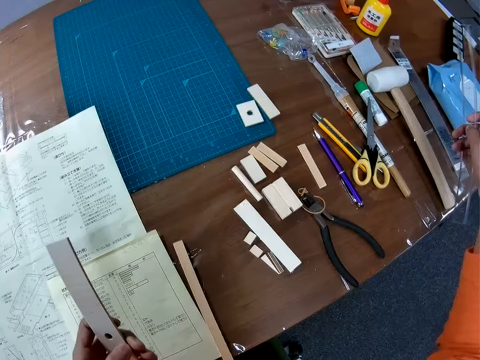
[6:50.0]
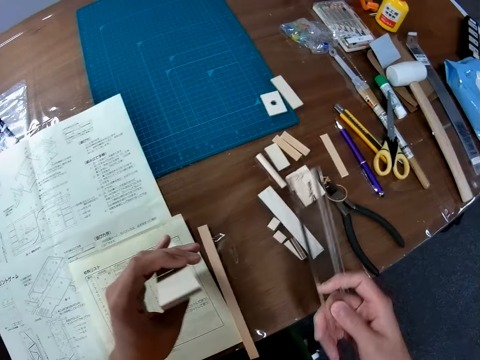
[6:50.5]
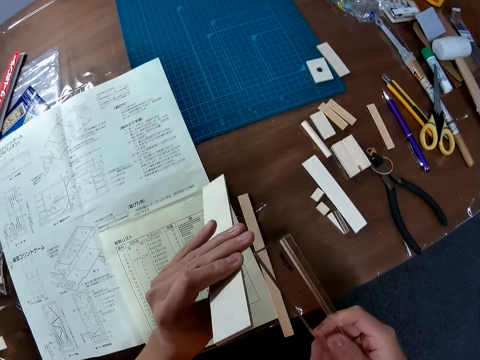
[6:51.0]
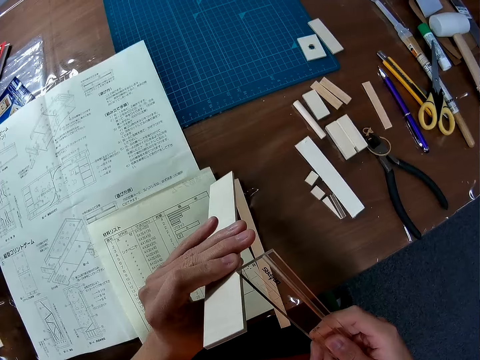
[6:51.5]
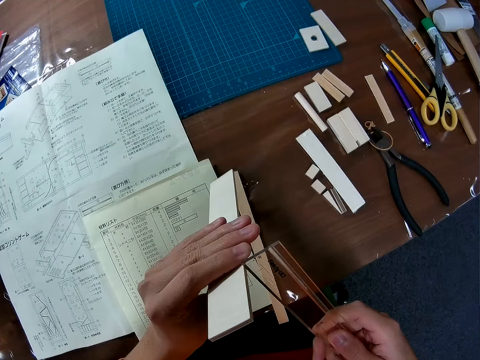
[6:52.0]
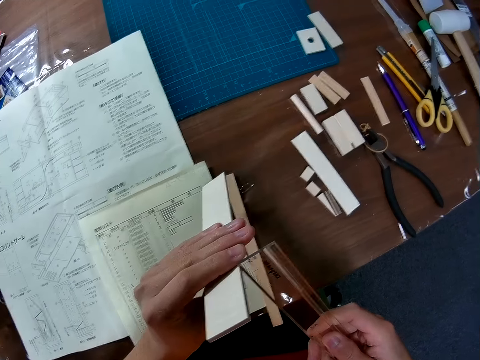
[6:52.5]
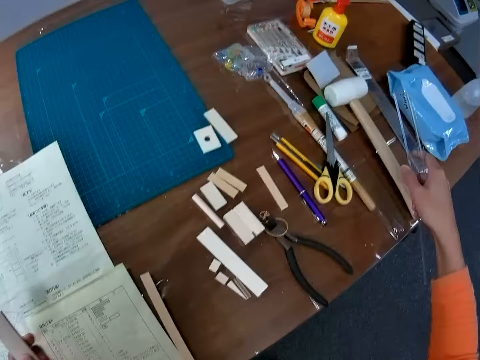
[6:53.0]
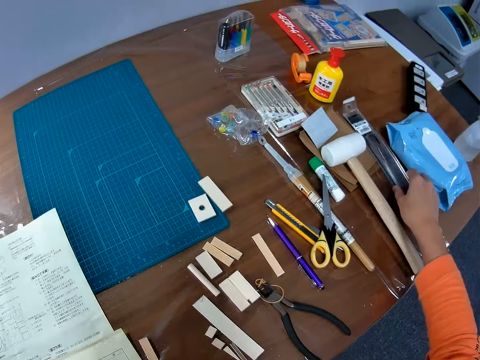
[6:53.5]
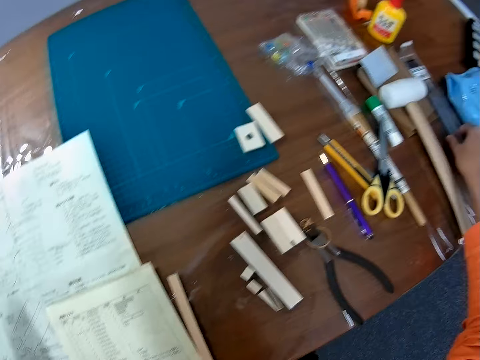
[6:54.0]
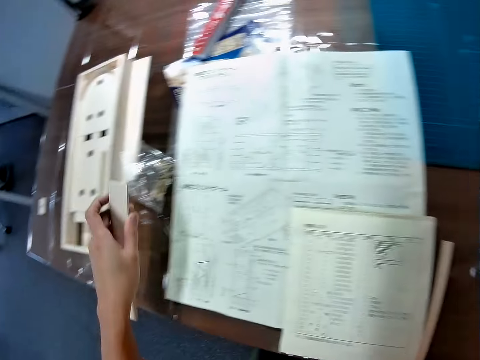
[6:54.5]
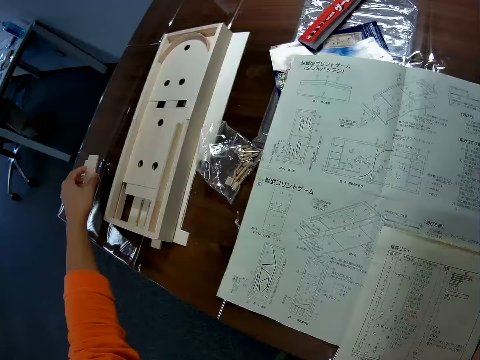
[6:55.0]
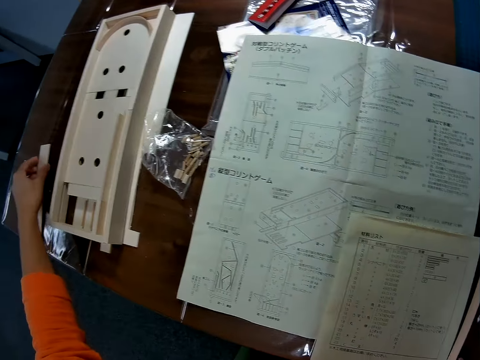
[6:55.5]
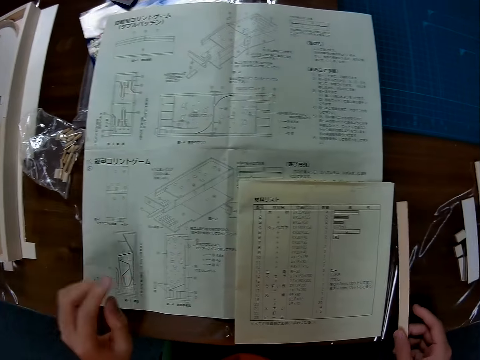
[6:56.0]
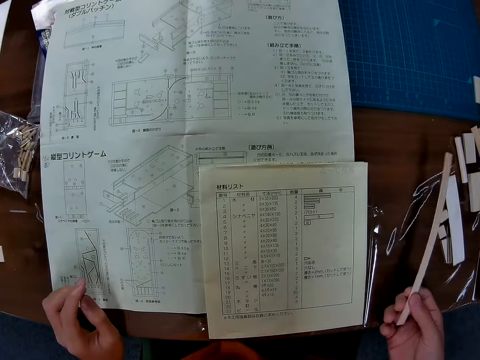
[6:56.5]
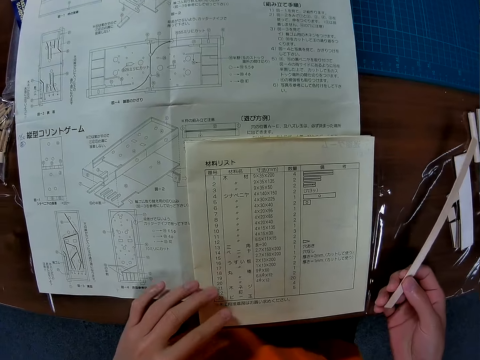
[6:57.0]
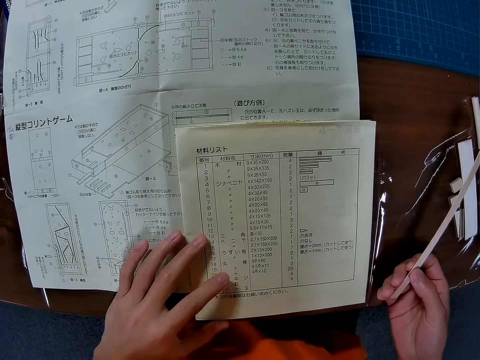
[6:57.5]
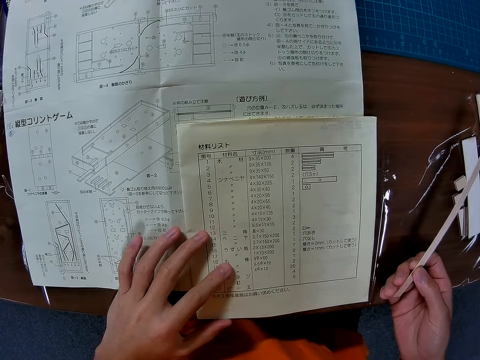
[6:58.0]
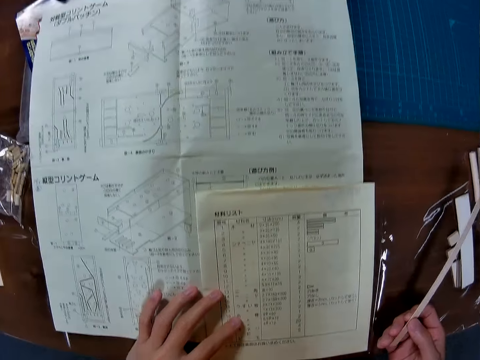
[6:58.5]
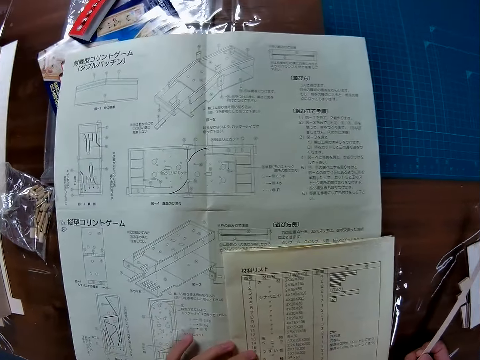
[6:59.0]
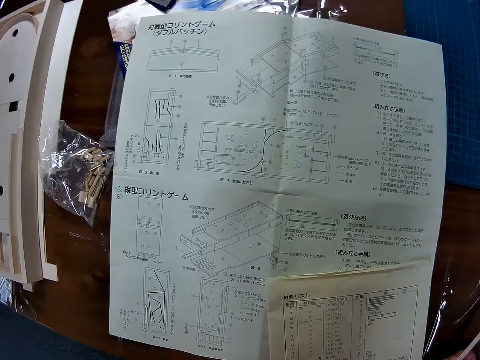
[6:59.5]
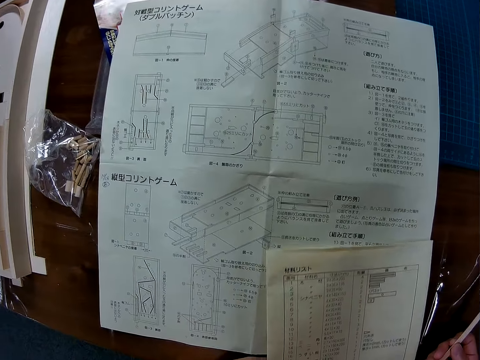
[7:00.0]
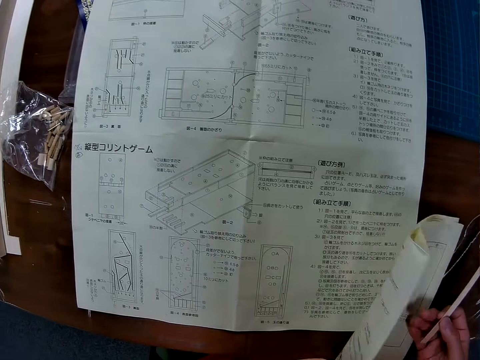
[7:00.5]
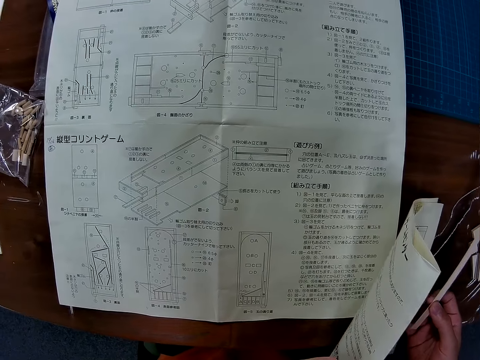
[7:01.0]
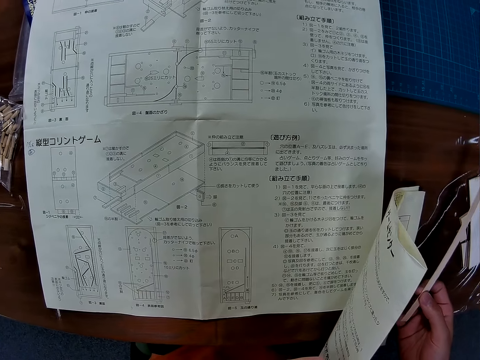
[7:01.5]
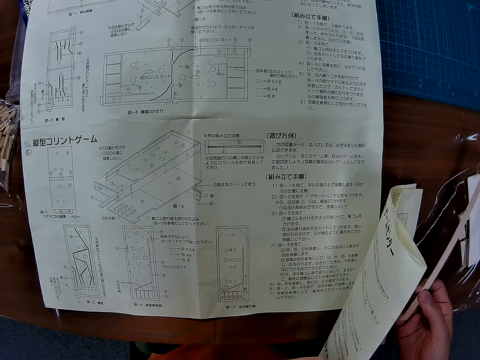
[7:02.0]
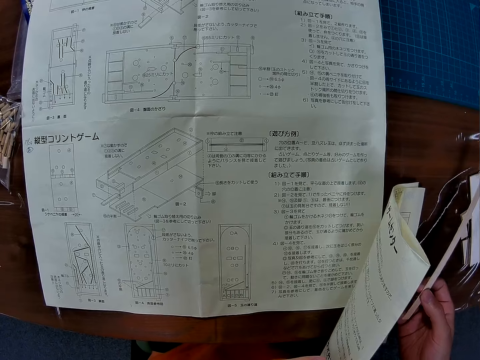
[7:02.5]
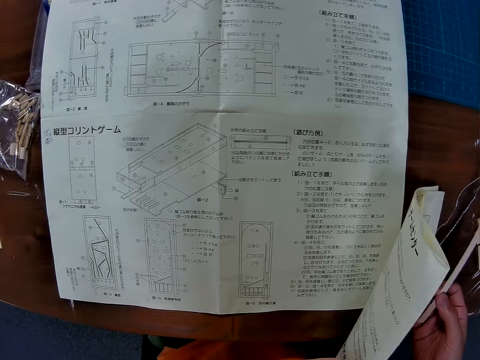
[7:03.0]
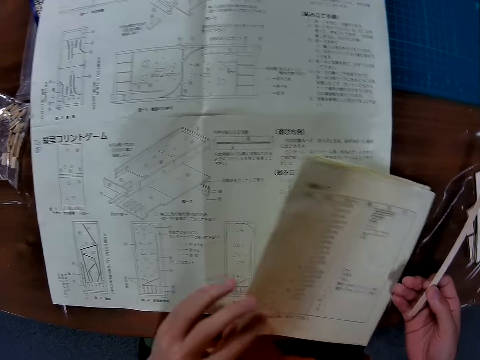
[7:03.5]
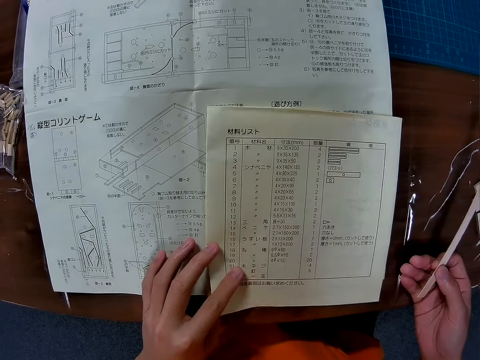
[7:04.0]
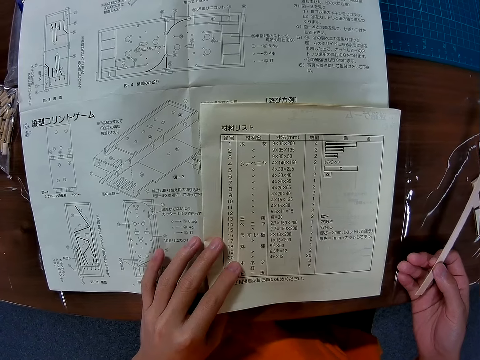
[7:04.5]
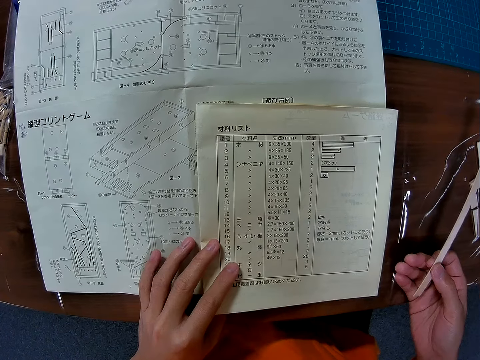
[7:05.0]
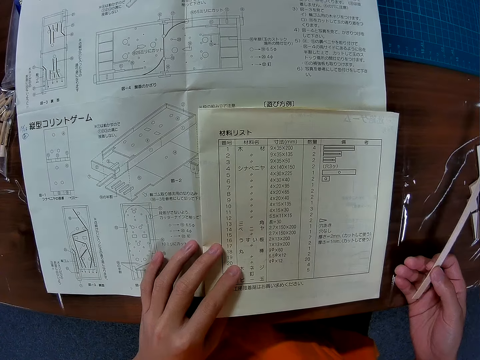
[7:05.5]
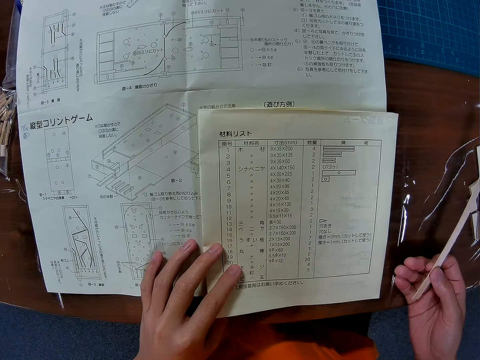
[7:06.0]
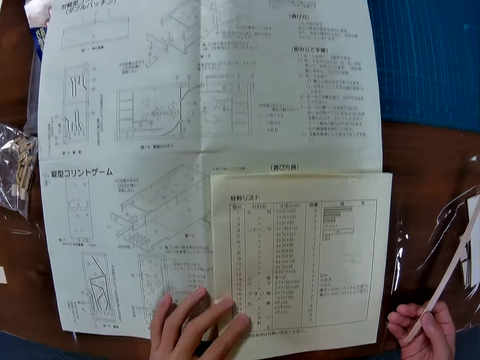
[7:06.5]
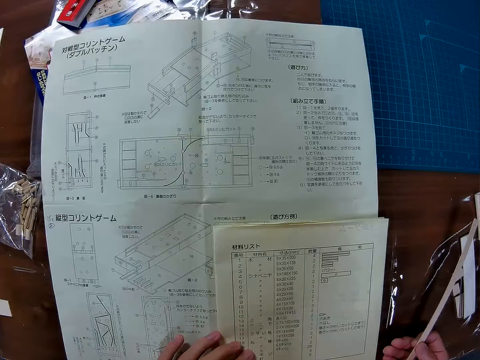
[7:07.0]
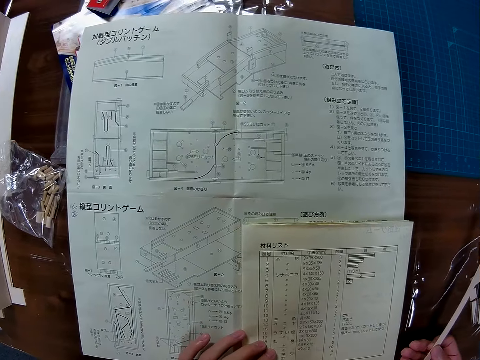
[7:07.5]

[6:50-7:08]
The camera wearer picks up the ruler from the table with his right hand. He measures the piece of wood with the ruler in his right hand. He drops the ruler in his right hand on the table. He drops the piece of wood in his left hand on the table. He picks up the piece of wood from the table with his right hand. He looks at the ruler. He stares at the paper on the table. He raises the manual paper on the table with his left hand. He stares at the blueprint paper on the table. He looks at the manual paper. He places the paper down on the blueprint paper on the table. He stares at the paper on the table.

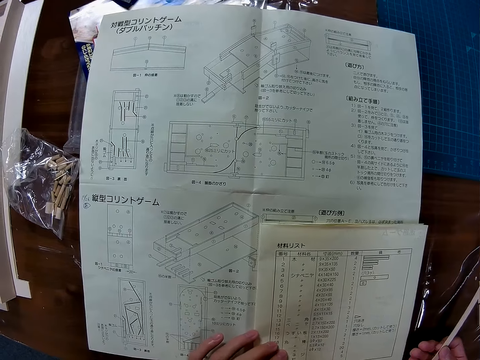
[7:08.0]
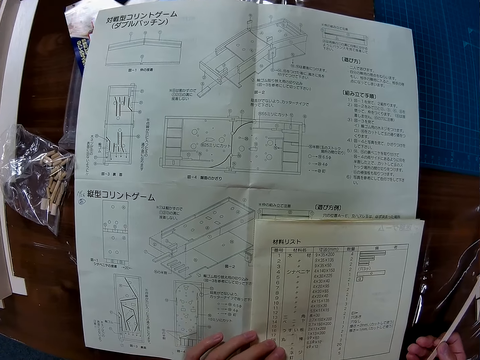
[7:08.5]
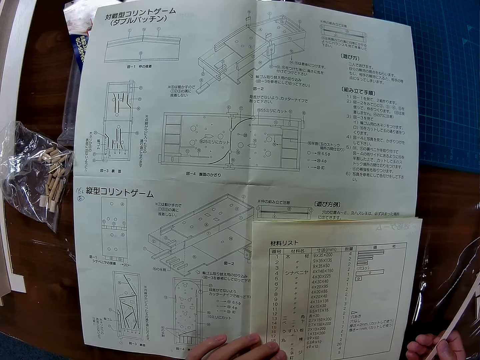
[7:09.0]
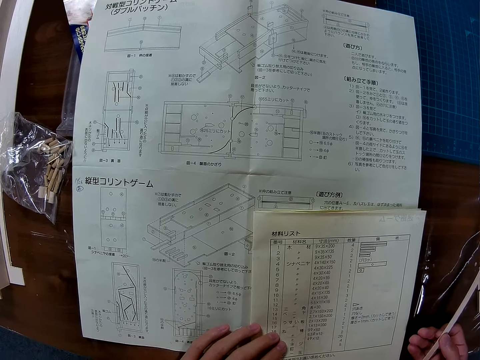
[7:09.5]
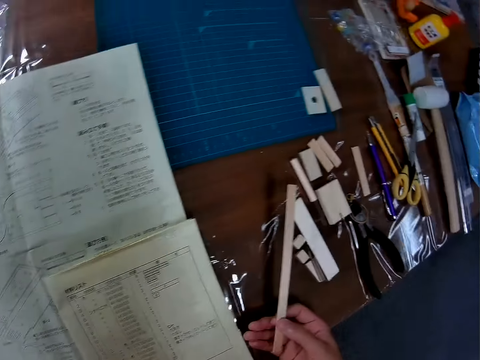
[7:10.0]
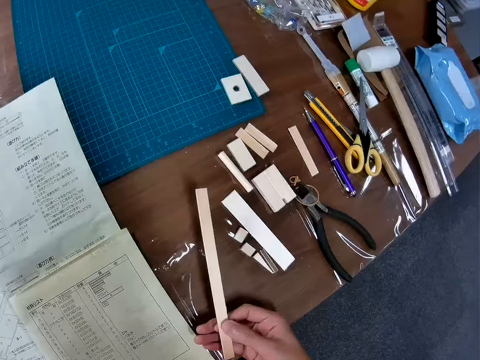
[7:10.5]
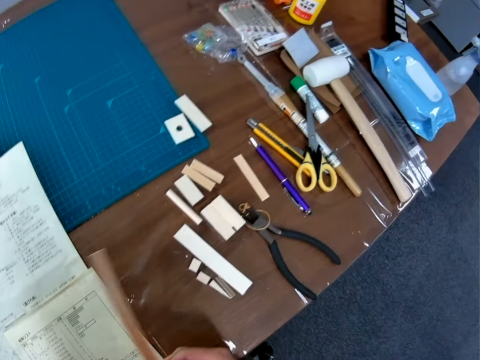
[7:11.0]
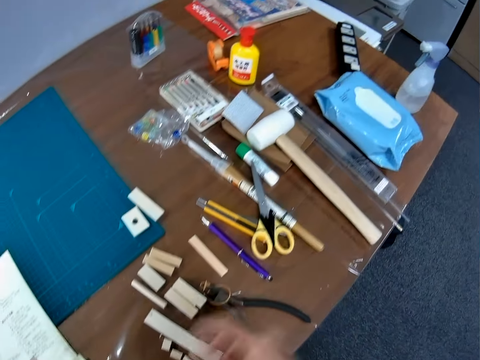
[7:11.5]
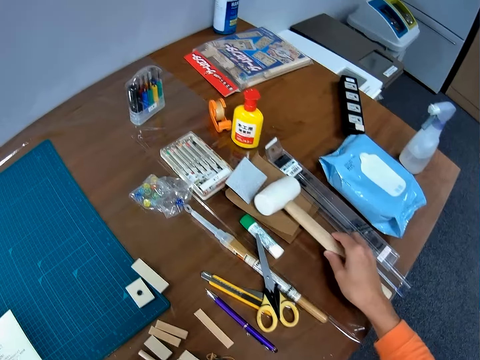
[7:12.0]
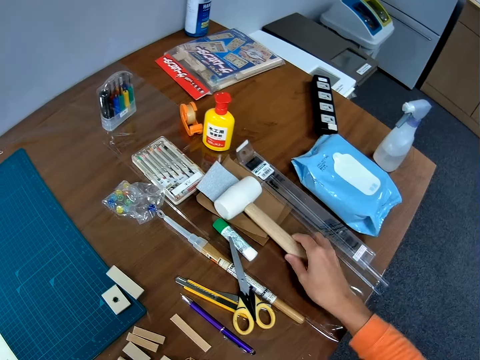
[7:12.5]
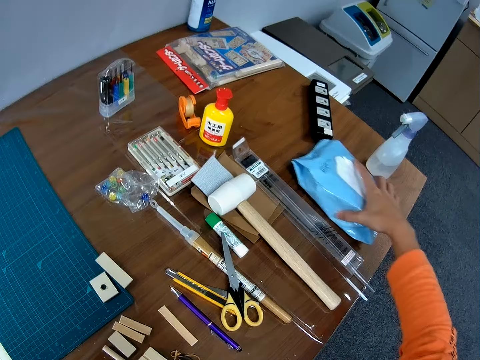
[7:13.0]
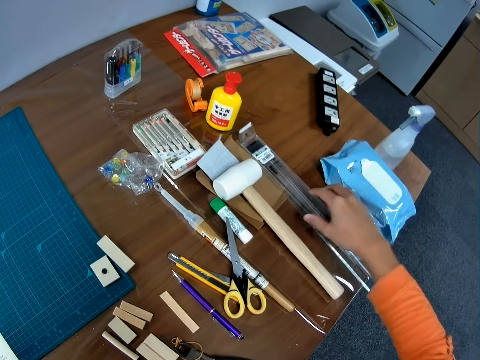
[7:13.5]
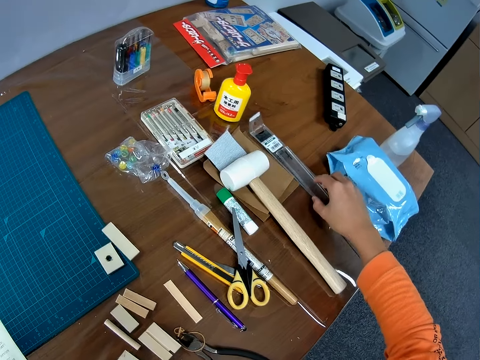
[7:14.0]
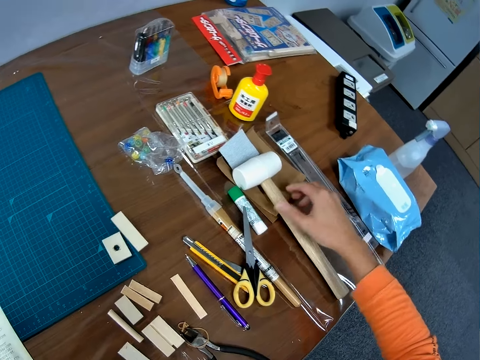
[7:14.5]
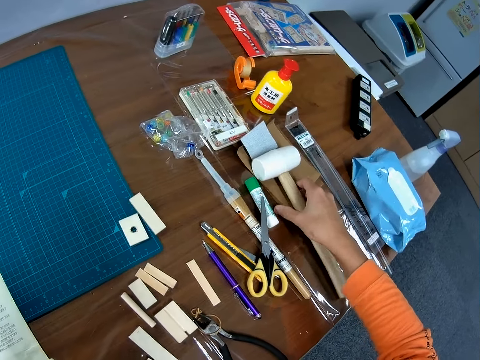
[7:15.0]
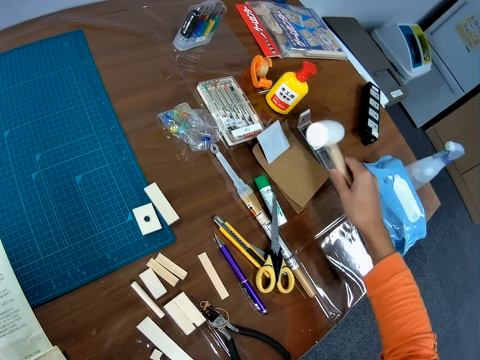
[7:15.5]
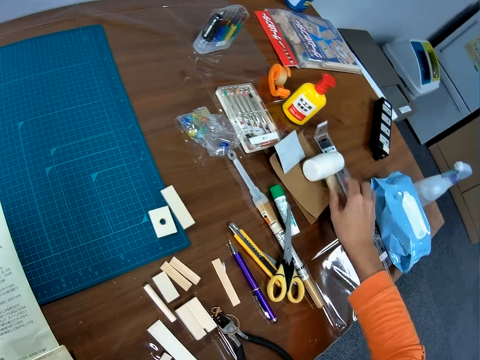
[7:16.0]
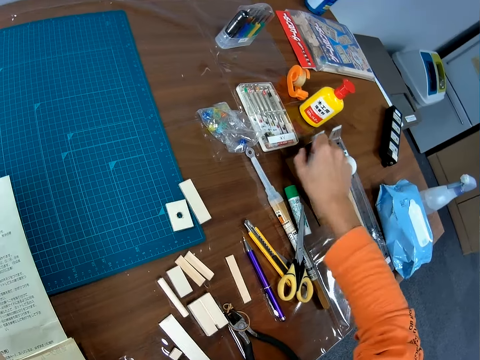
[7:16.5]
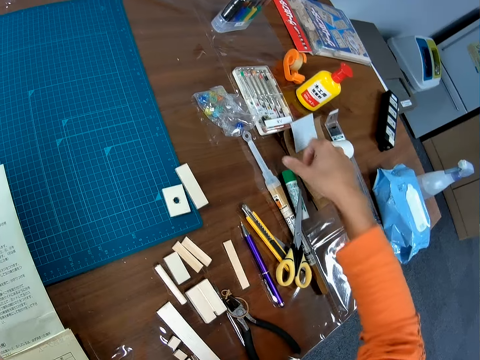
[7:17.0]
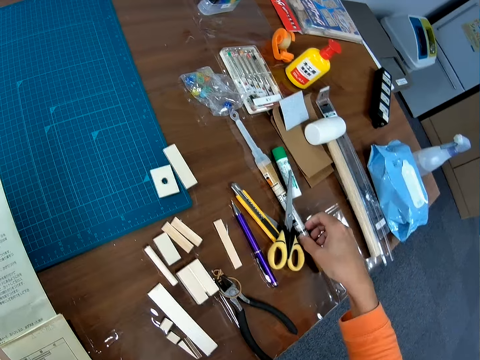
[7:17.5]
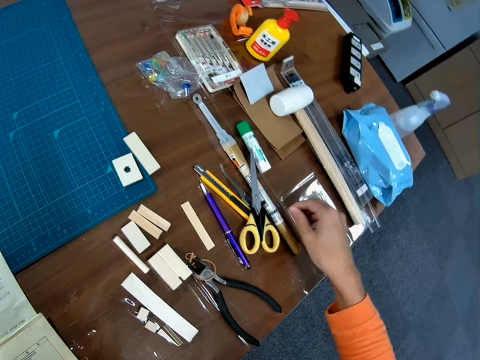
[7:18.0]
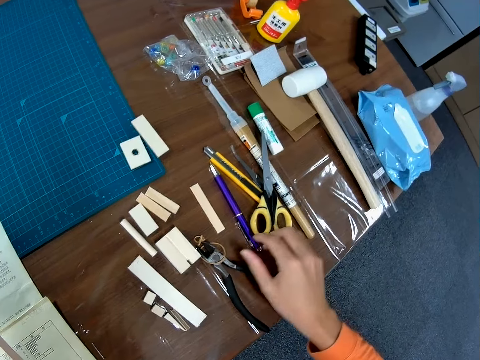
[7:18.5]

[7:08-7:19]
The camera wearer moves the mallet hammer on the table with his right hand. He moves a pack of wipes on the table with his right hand. He touches the pack of wipes. He moves the ruler on the table with his right hand. He moves the hammer on the table with his right hand. He picks up the mallet hammer and puts the mallet hammer on the desk. He moves a paper on the table with his right hand. He moves a marker on the table with his right hand.
